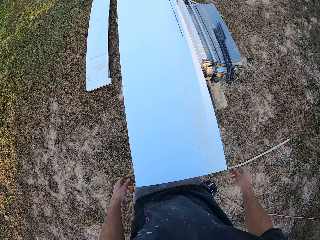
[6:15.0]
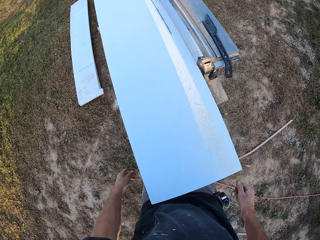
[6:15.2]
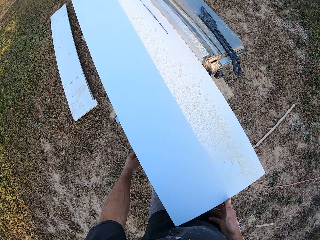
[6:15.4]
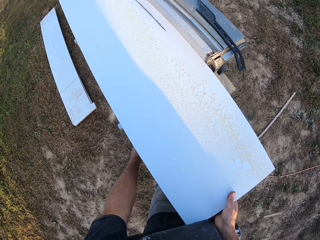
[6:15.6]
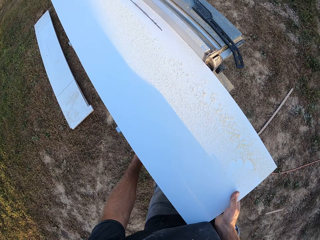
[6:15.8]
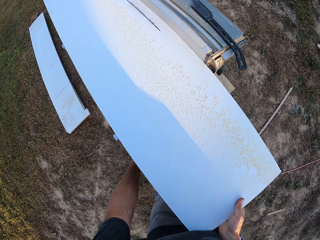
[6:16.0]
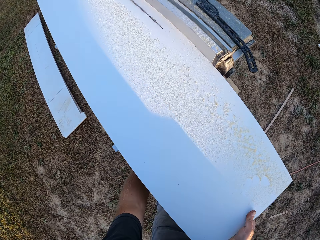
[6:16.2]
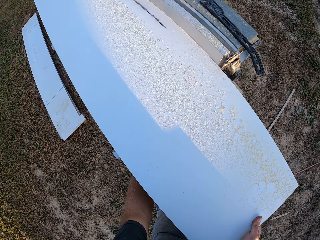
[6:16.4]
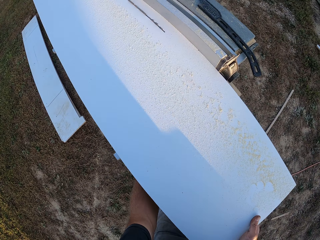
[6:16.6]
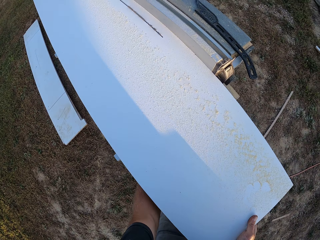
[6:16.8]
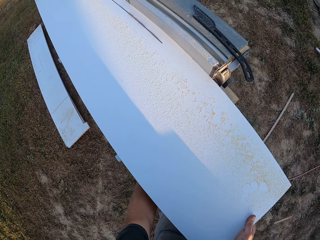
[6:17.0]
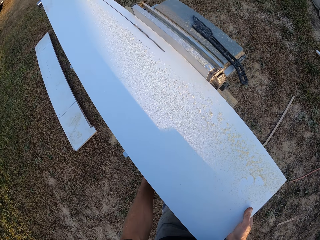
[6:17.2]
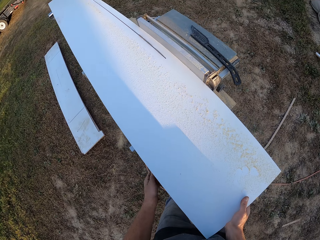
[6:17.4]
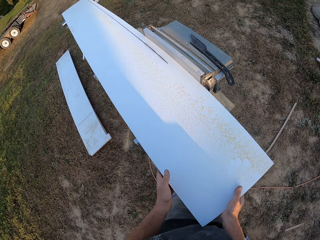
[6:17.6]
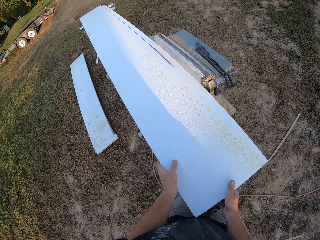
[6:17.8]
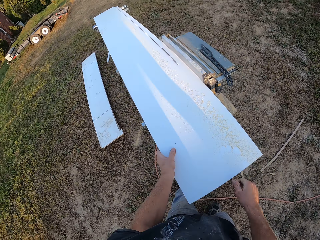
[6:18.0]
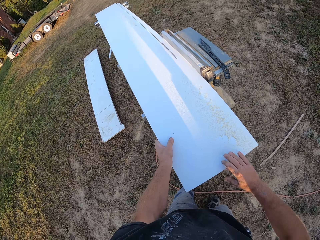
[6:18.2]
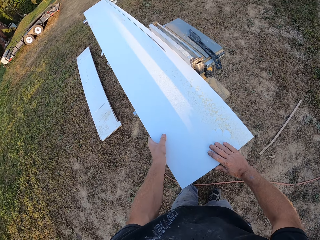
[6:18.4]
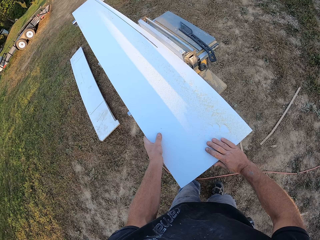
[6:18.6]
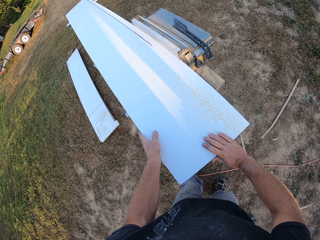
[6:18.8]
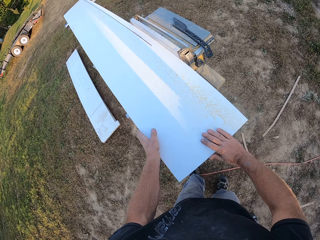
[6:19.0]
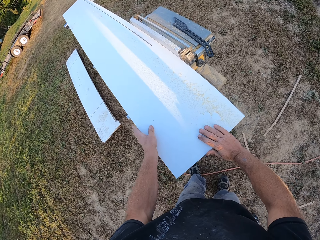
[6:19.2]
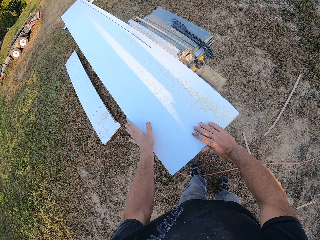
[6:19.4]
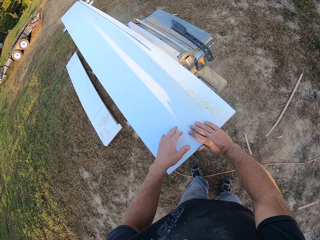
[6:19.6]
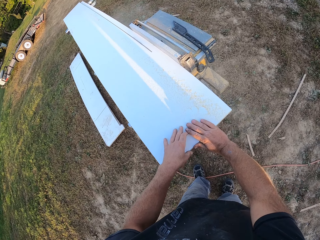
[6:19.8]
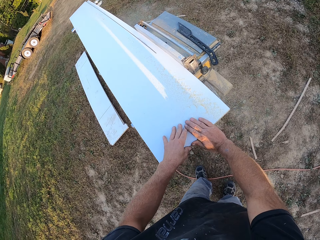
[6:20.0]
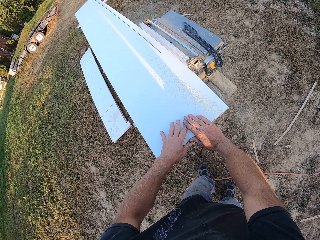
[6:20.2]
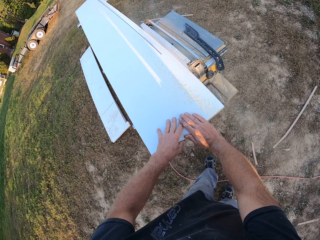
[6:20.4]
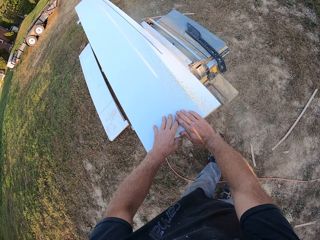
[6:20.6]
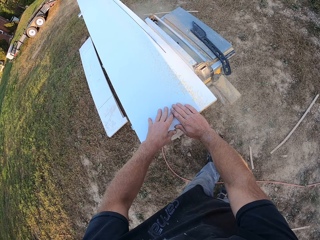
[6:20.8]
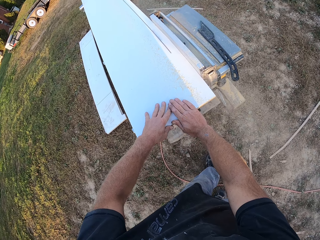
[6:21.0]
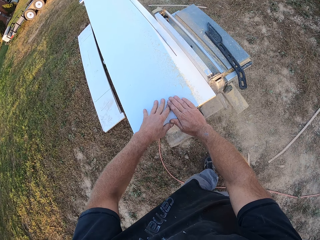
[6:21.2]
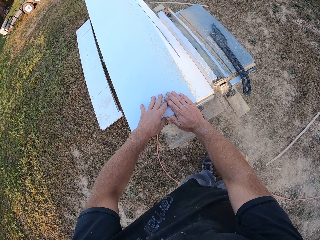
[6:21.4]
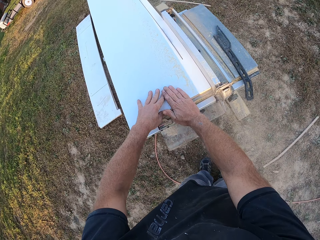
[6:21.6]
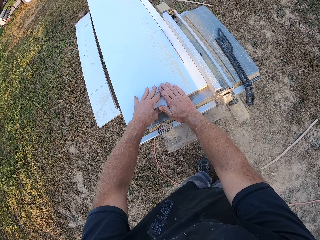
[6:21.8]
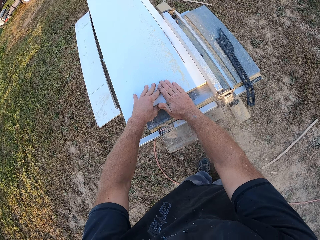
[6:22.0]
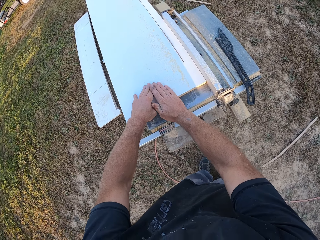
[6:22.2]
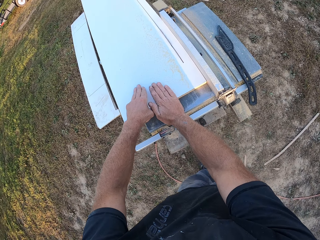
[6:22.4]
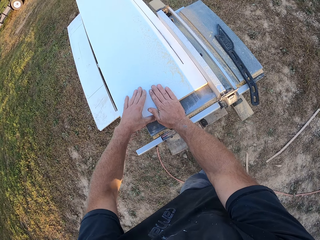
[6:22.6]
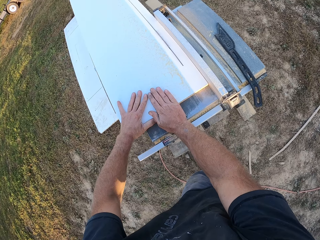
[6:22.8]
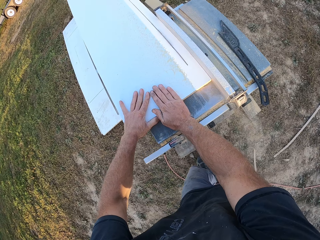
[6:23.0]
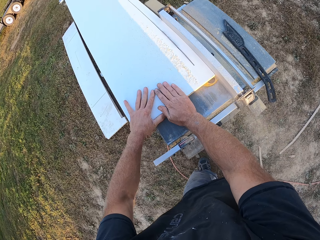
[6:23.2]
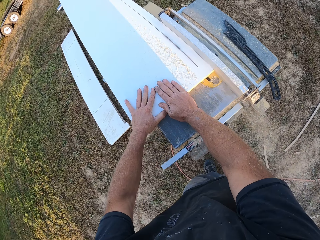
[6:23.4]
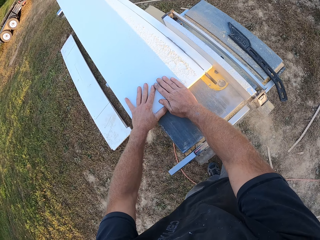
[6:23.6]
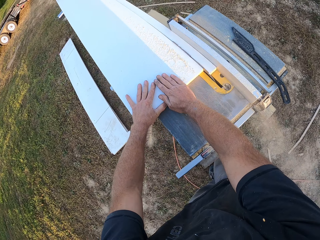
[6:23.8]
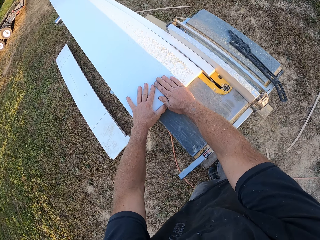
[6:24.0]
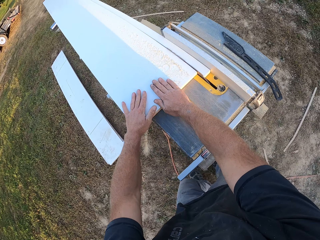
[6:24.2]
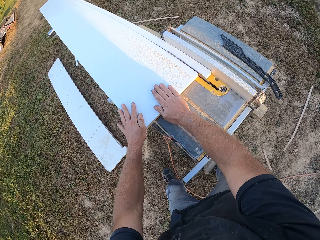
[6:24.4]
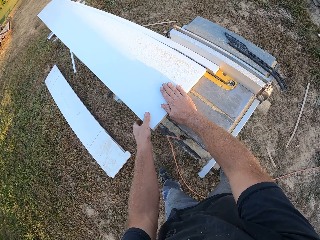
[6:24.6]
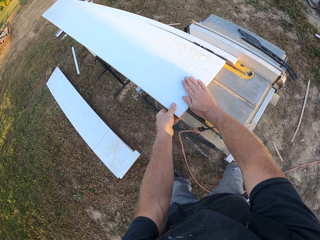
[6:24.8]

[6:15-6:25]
The camera wearer switches on the table saw machine. They cut the wood with the table saw machine.

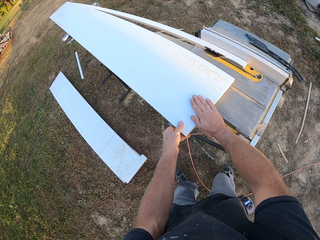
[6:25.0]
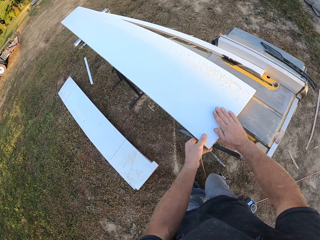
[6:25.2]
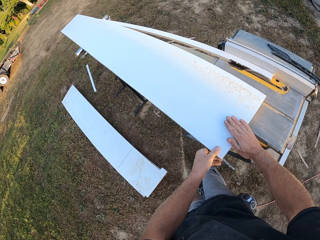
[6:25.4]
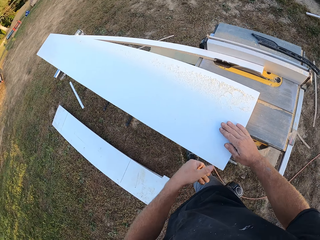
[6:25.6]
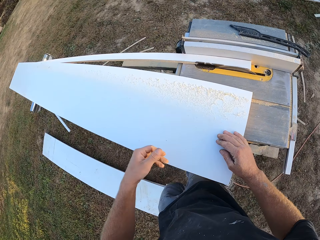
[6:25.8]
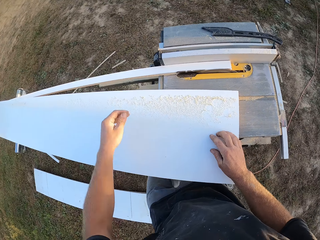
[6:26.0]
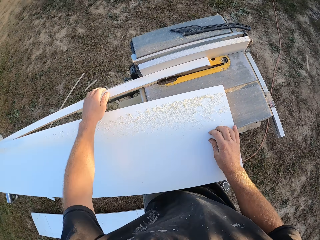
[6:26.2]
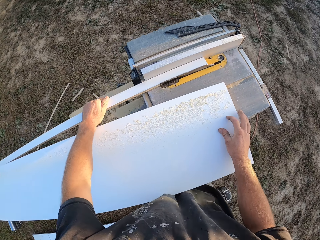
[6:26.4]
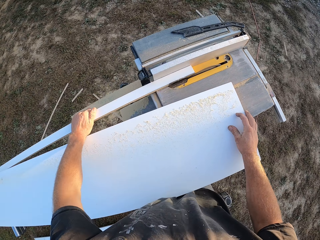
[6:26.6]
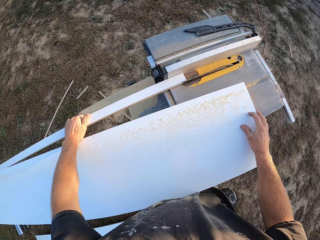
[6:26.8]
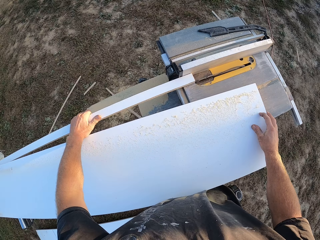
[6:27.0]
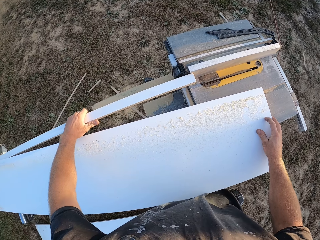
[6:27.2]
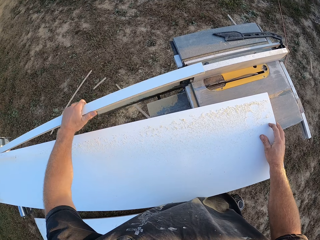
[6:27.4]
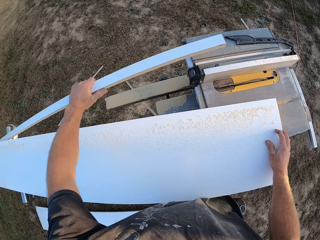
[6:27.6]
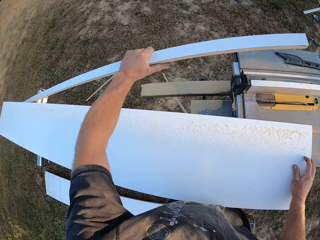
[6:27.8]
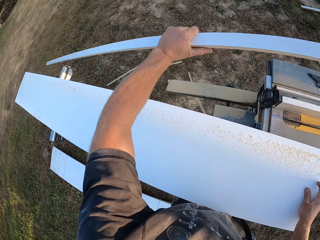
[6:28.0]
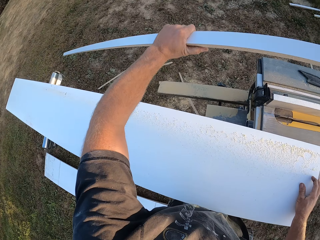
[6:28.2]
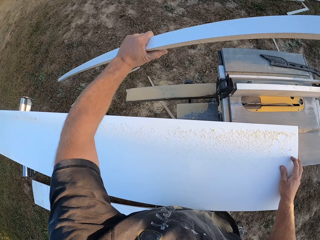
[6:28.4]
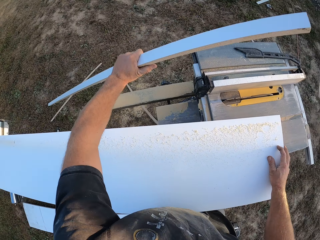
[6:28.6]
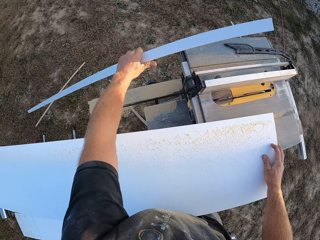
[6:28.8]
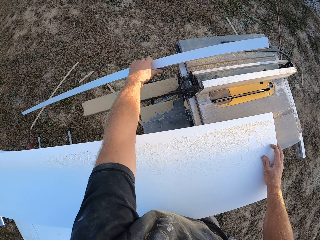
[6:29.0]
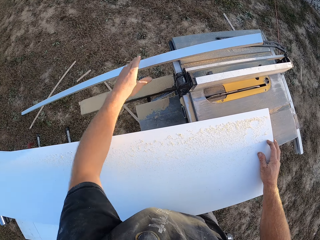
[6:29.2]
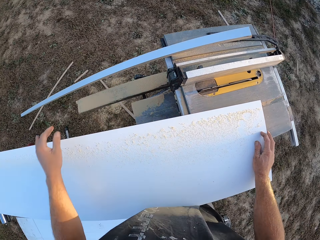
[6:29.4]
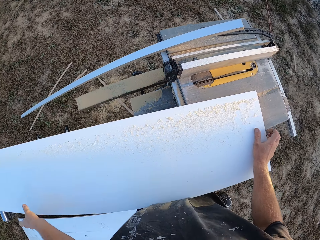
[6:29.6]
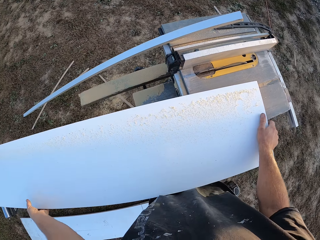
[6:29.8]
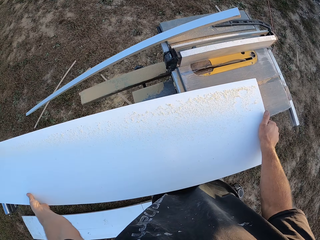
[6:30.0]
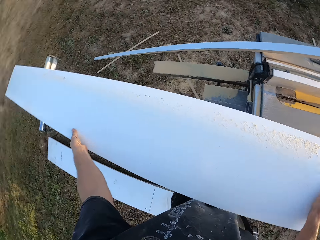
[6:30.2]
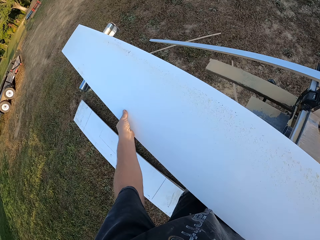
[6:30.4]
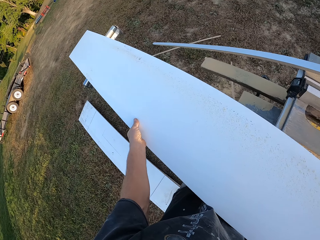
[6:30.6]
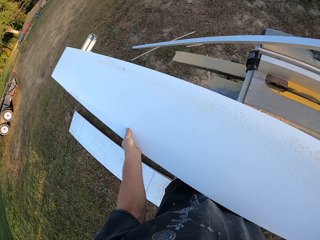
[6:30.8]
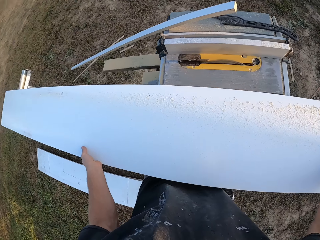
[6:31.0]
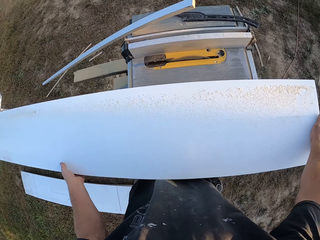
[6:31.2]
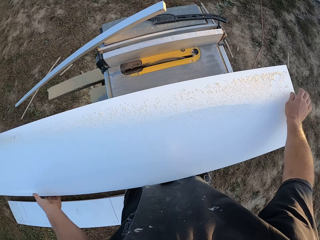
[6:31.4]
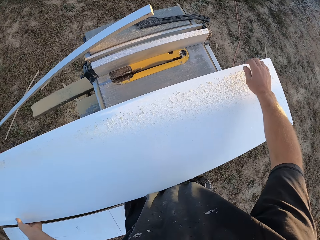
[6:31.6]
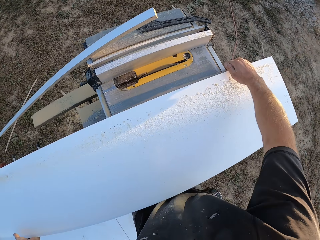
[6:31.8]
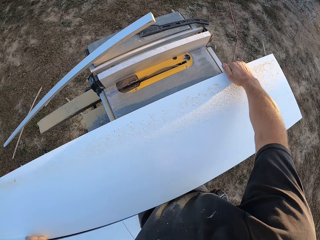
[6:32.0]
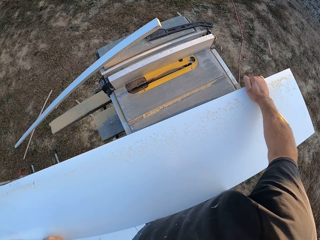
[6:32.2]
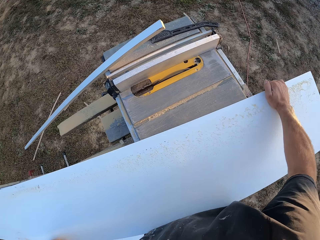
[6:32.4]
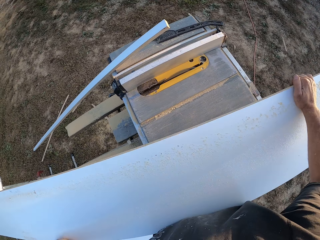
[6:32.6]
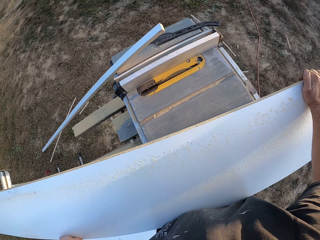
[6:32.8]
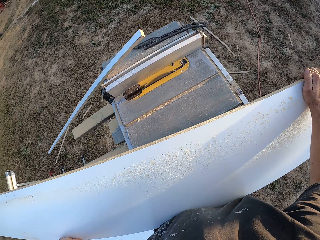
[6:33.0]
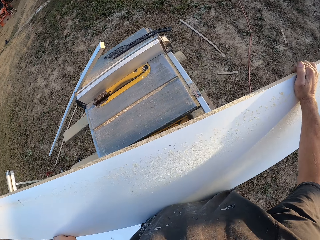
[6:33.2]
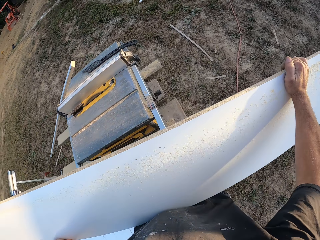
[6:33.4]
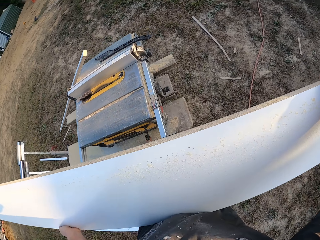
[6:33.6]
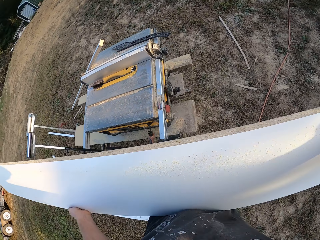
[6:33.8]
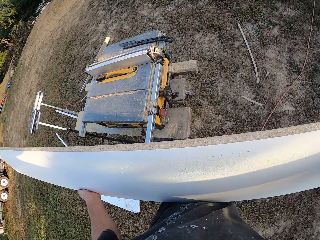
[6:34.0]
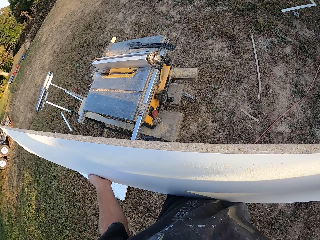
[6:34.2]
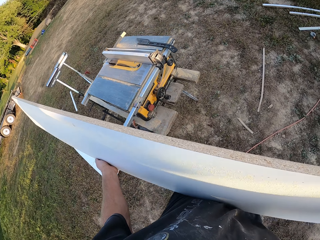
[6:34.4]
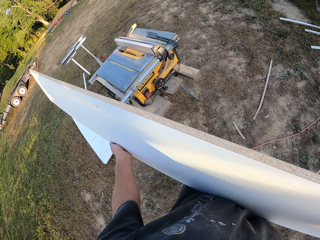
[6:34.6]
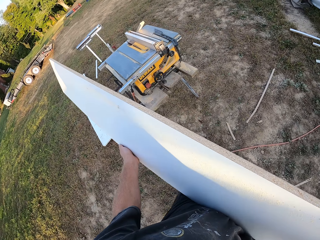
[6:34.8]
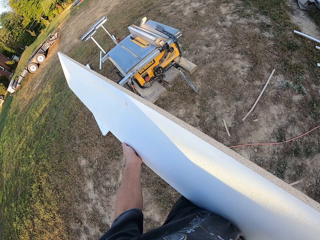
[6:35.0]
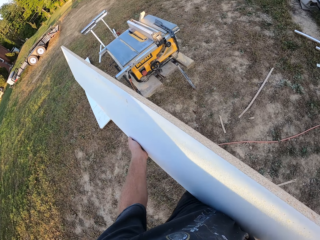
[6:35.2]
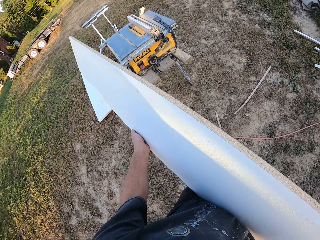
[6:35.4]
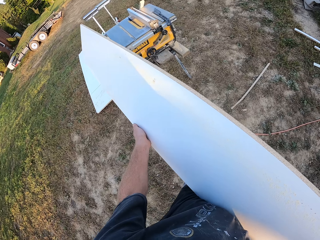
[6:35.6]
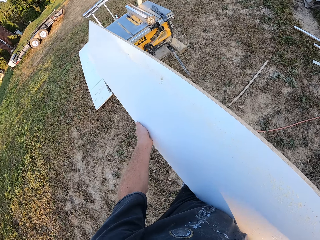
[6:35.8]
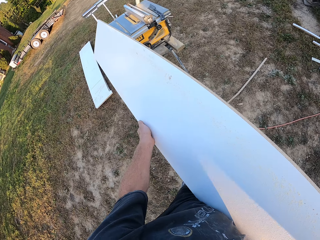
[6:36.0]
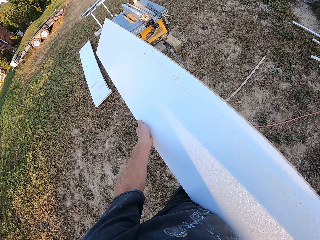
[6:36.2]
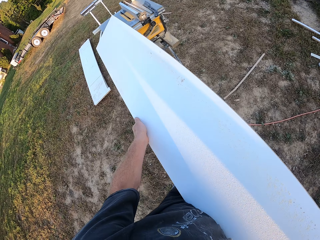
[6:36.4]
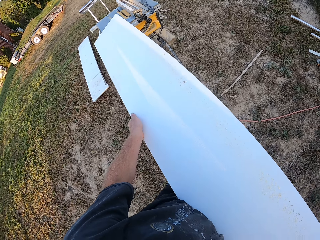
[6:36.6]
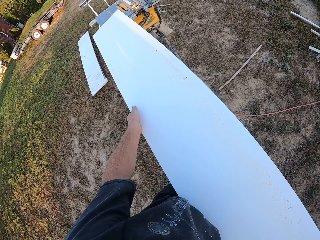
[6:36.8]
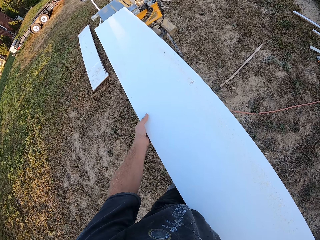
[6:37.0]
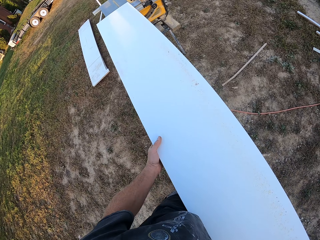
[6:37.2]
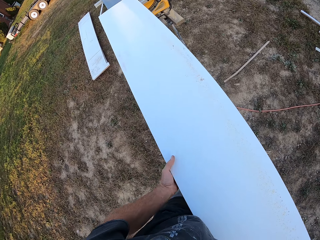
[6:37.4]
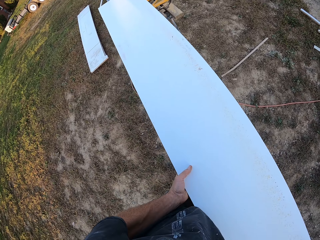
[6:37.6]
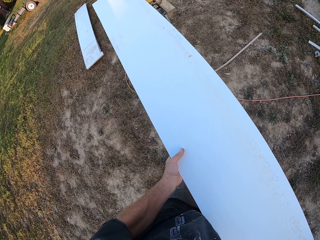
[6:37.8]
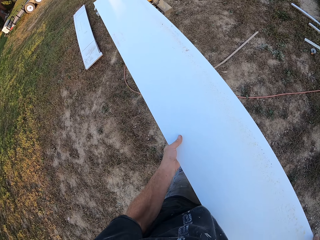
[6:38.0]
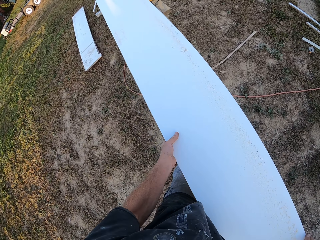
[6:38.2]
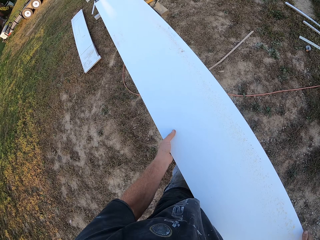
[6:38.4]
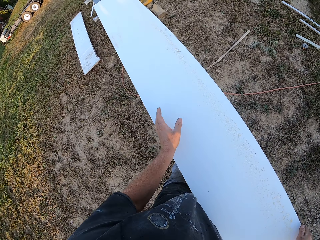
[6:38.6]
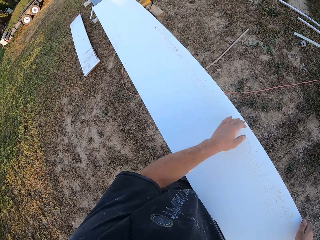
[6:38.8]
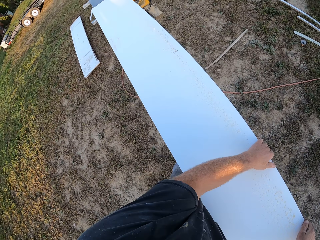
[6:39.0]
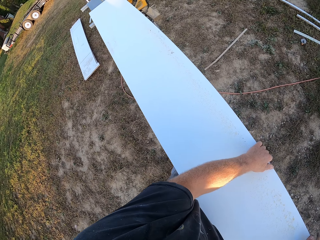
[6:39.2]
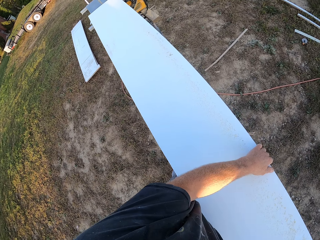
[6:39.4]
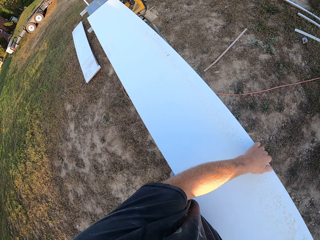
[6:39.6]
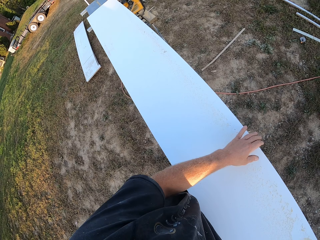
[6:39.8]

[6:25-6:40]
The camera wearer picks the piece of wood. They put the piece of wood aside. They pick the slab of wood. They walk around. They place the slab of wood on the table saw machine. They cut the wood.
